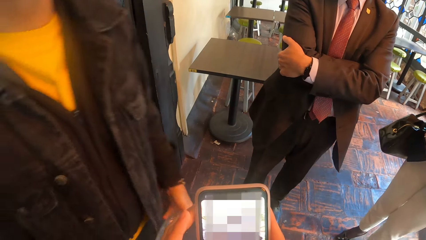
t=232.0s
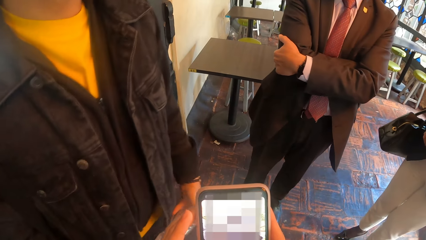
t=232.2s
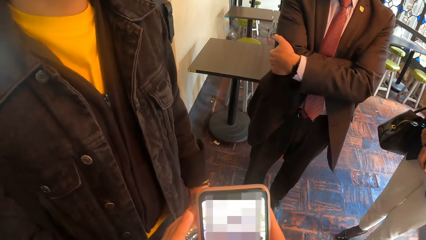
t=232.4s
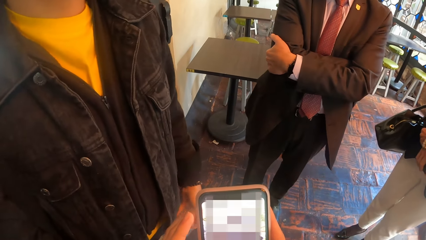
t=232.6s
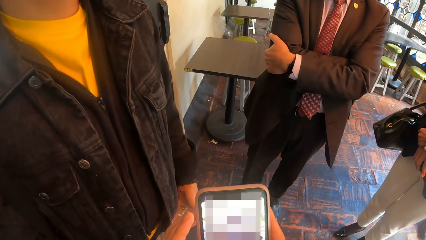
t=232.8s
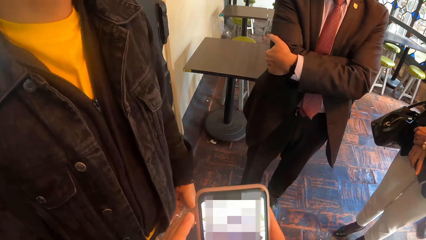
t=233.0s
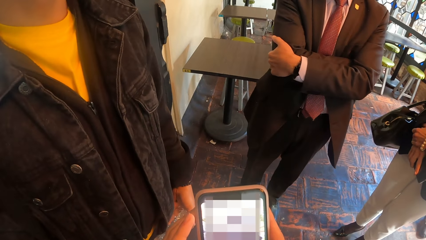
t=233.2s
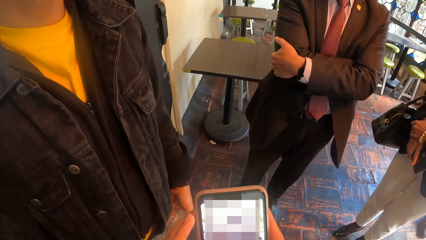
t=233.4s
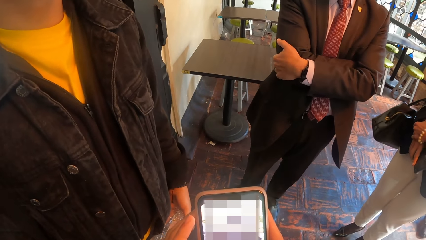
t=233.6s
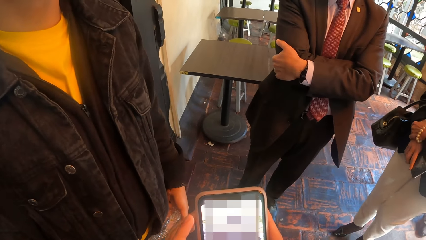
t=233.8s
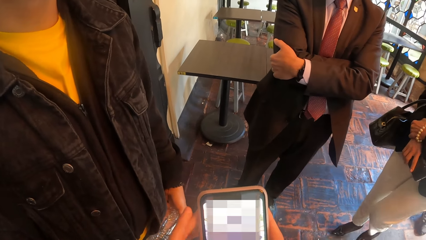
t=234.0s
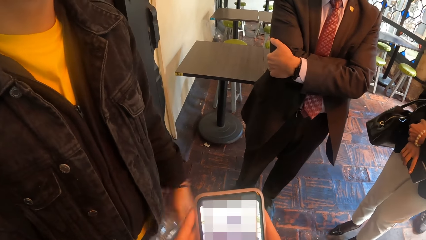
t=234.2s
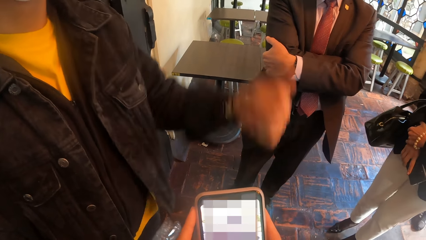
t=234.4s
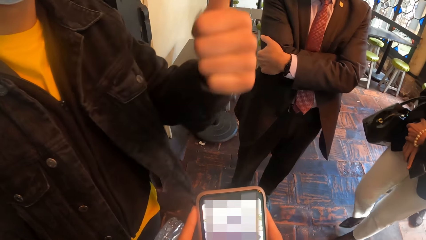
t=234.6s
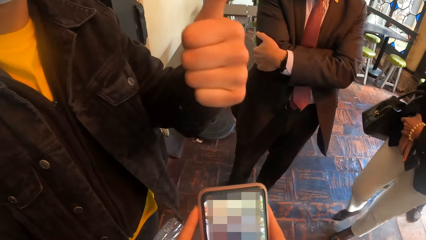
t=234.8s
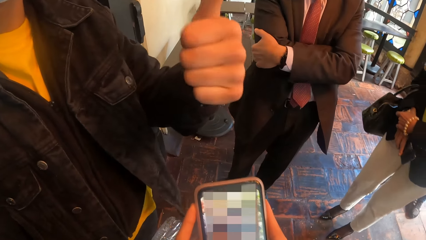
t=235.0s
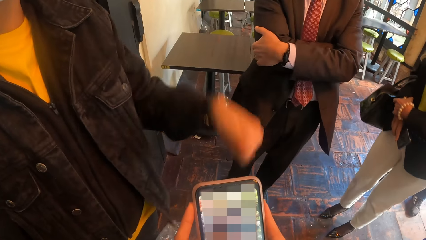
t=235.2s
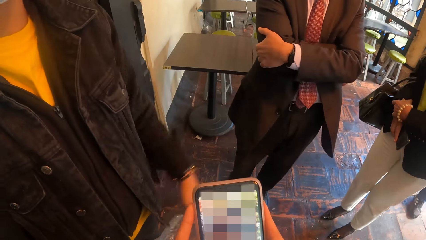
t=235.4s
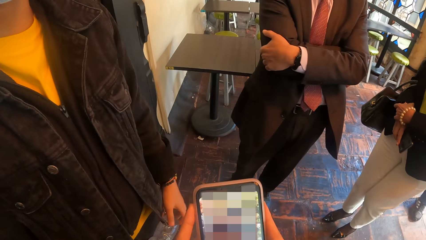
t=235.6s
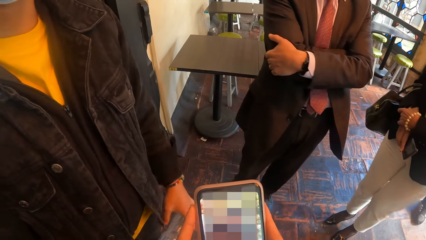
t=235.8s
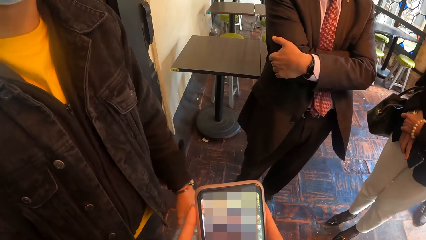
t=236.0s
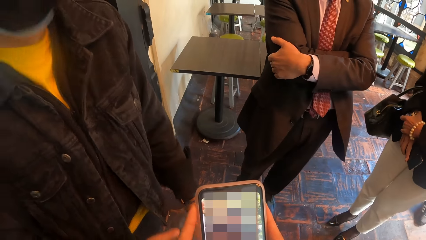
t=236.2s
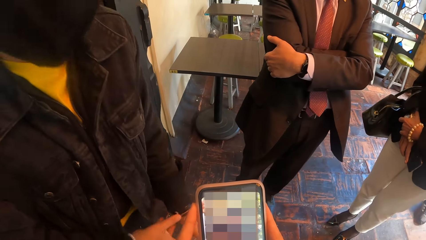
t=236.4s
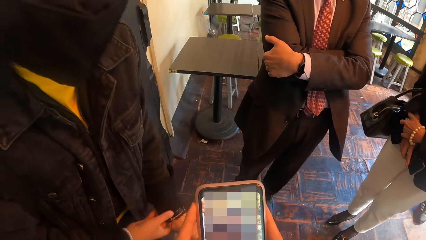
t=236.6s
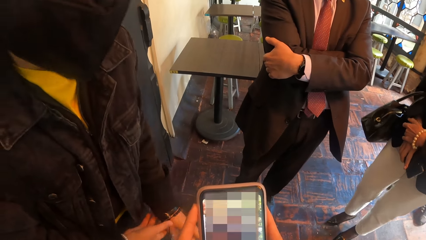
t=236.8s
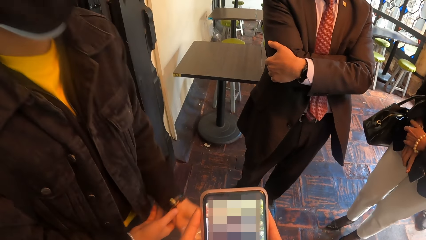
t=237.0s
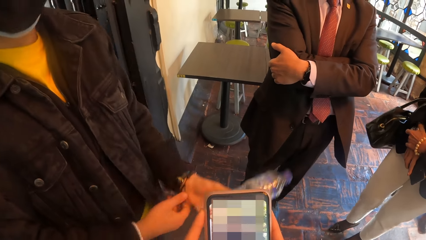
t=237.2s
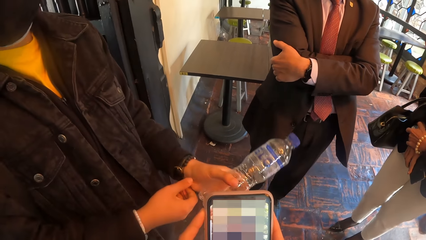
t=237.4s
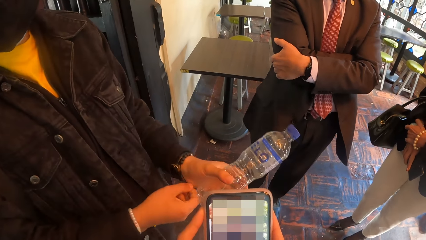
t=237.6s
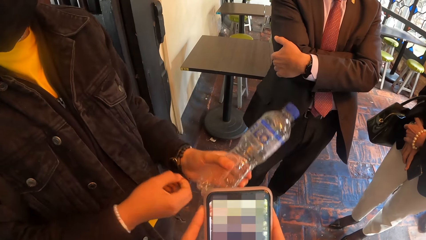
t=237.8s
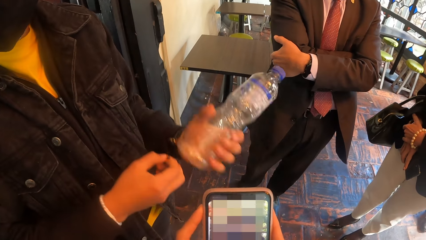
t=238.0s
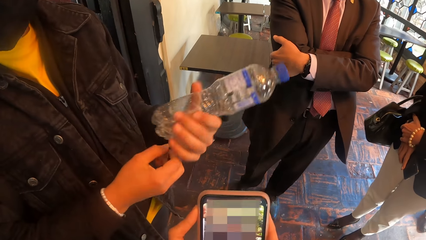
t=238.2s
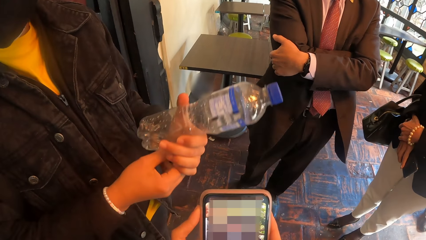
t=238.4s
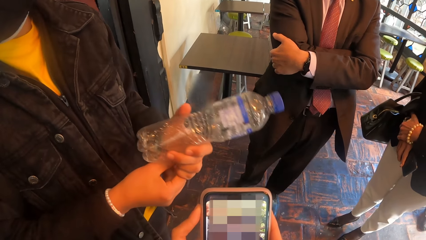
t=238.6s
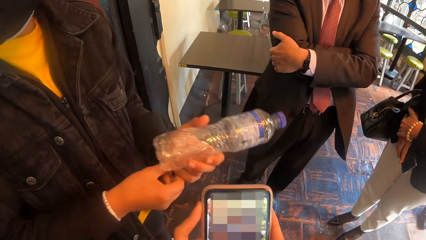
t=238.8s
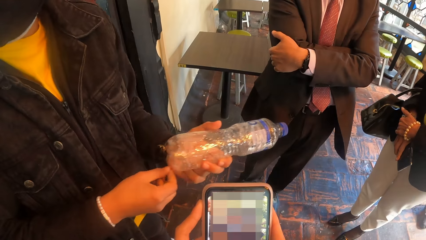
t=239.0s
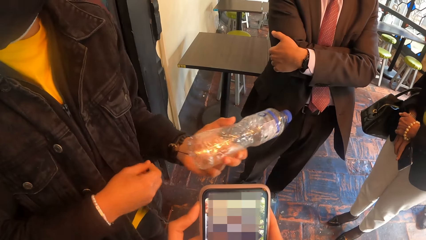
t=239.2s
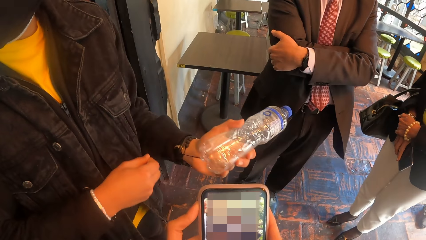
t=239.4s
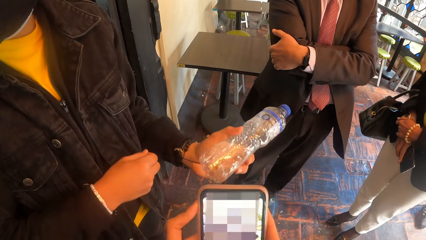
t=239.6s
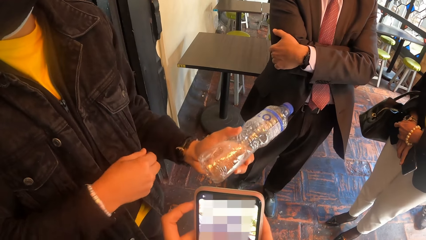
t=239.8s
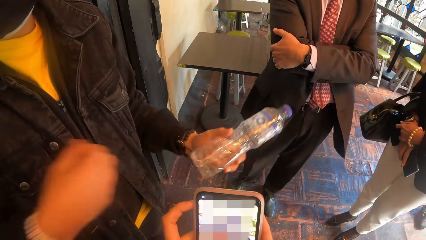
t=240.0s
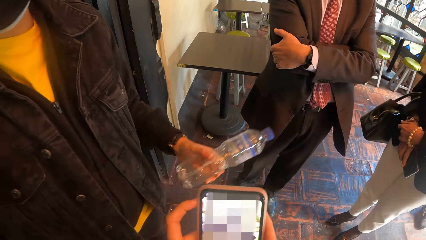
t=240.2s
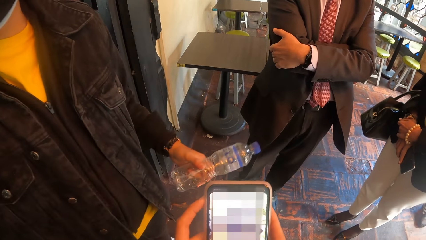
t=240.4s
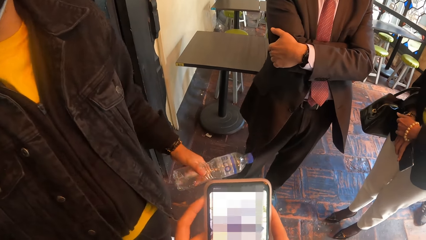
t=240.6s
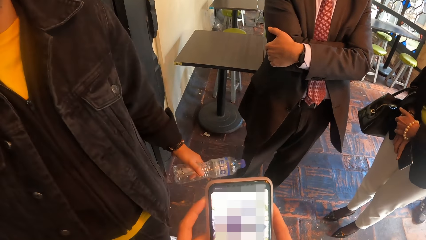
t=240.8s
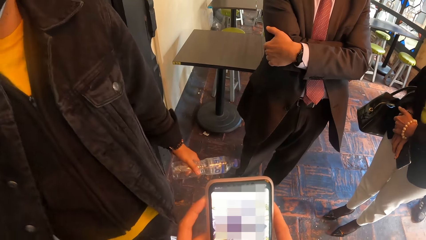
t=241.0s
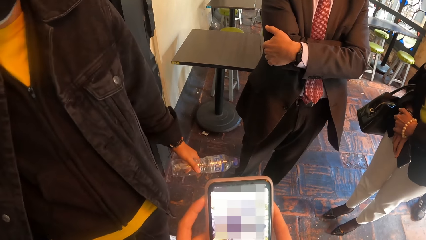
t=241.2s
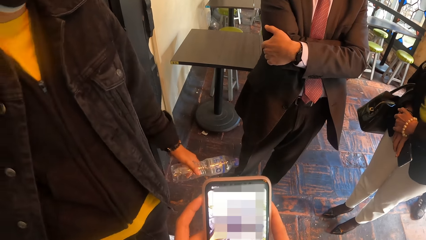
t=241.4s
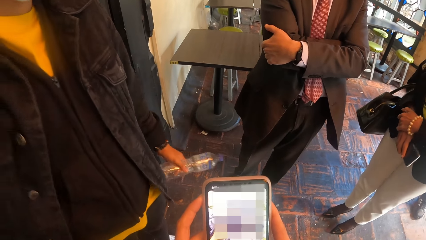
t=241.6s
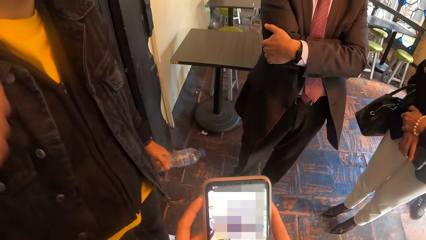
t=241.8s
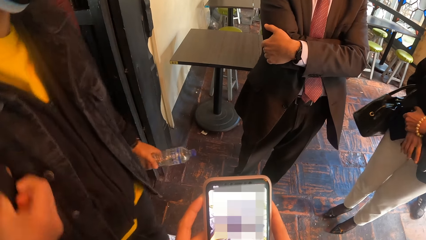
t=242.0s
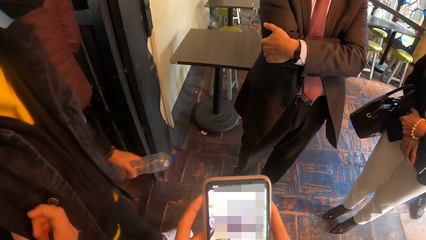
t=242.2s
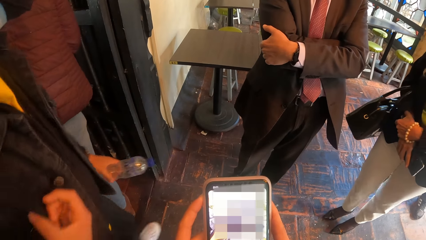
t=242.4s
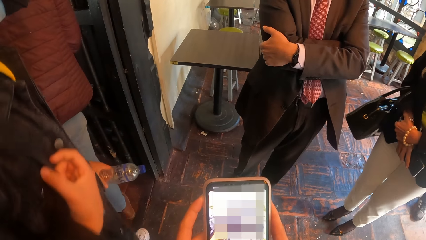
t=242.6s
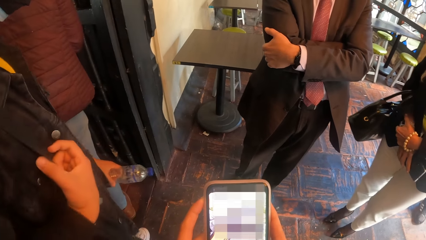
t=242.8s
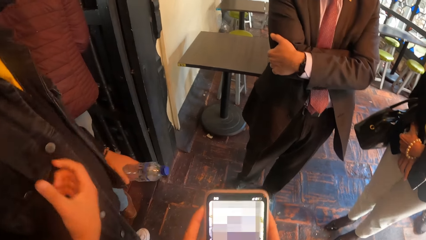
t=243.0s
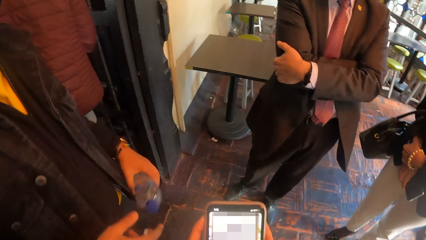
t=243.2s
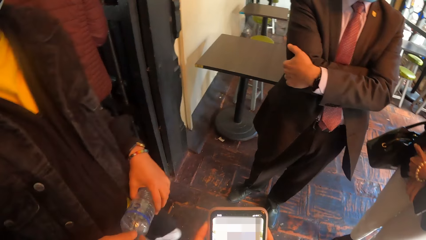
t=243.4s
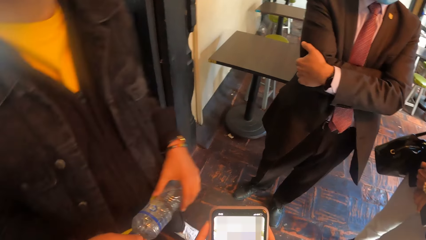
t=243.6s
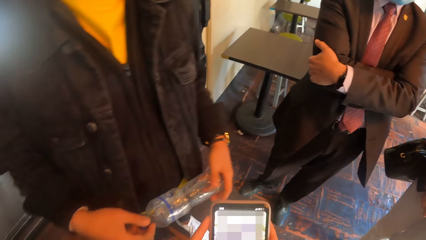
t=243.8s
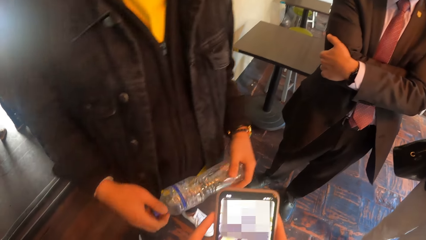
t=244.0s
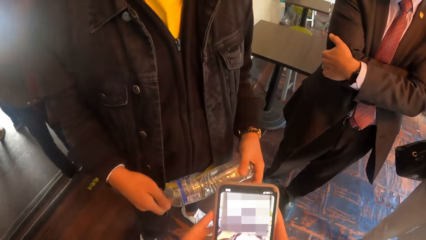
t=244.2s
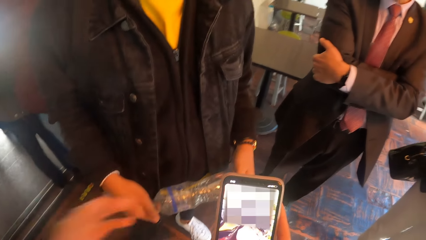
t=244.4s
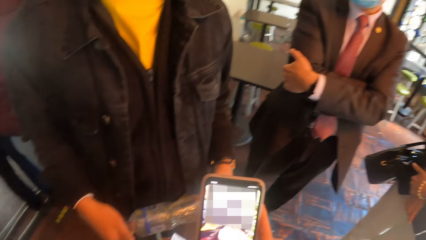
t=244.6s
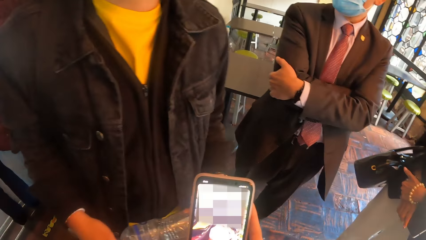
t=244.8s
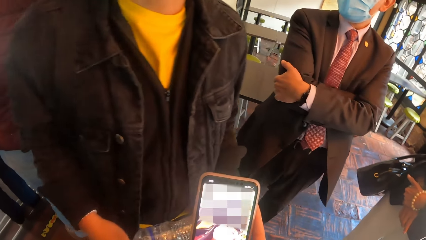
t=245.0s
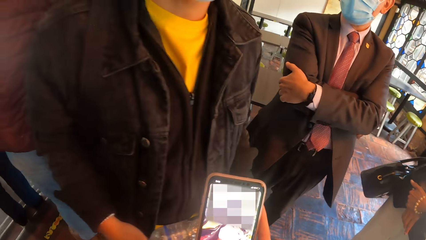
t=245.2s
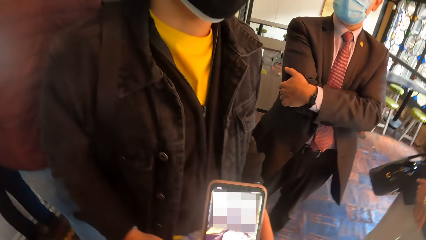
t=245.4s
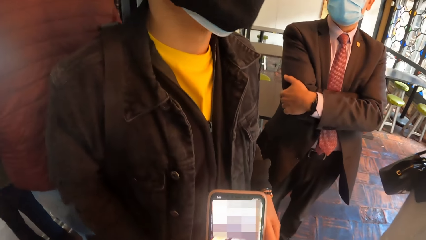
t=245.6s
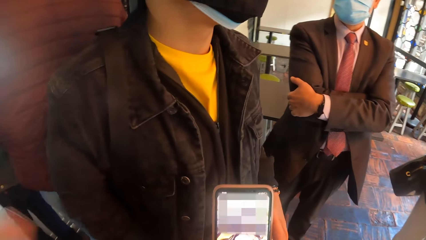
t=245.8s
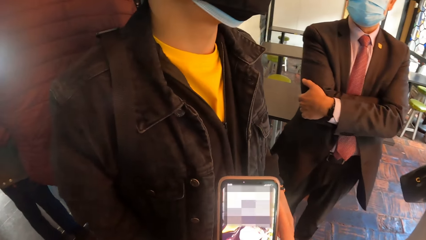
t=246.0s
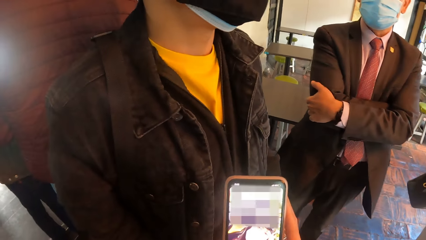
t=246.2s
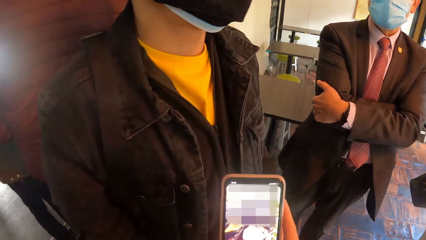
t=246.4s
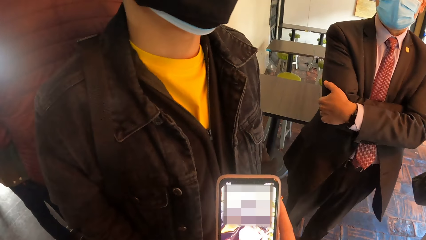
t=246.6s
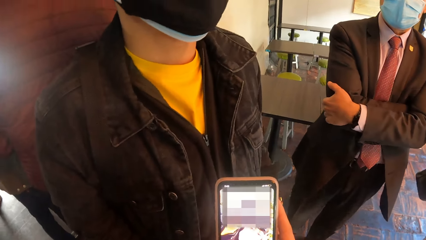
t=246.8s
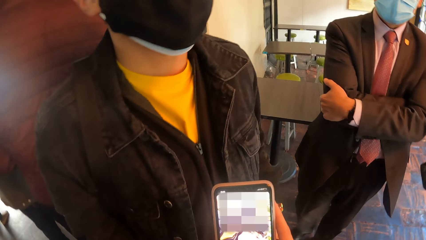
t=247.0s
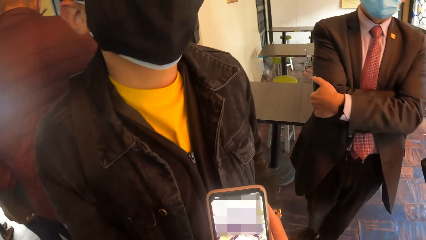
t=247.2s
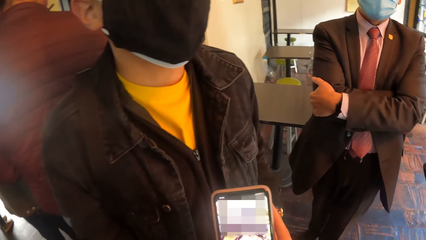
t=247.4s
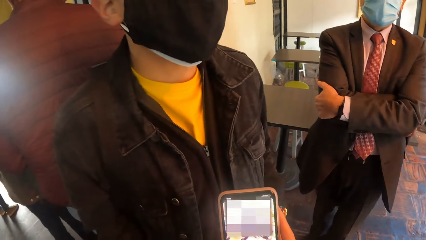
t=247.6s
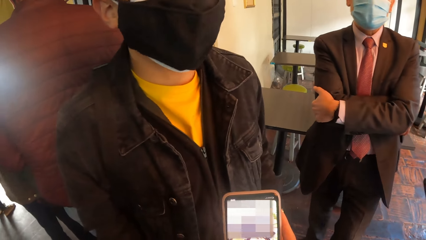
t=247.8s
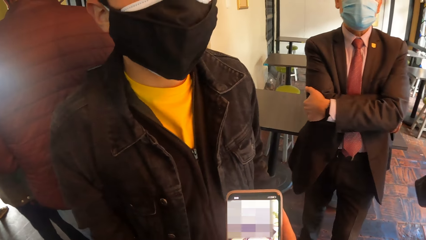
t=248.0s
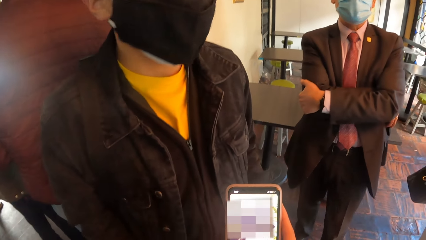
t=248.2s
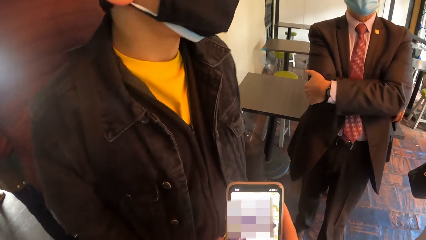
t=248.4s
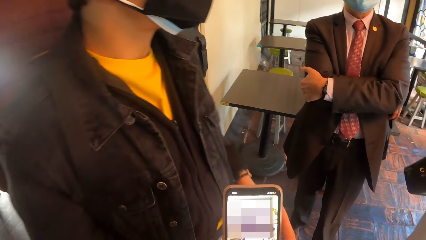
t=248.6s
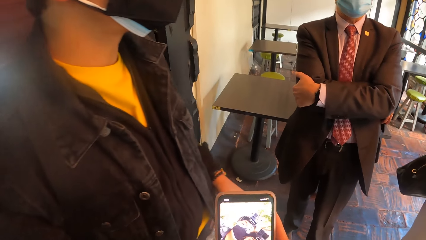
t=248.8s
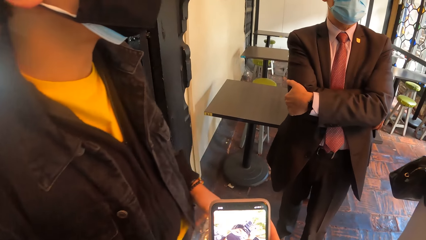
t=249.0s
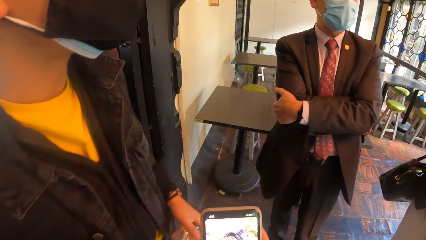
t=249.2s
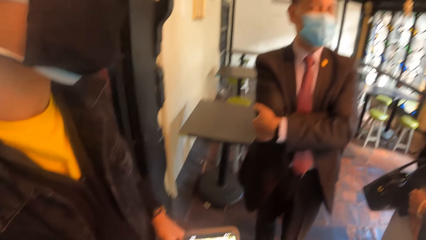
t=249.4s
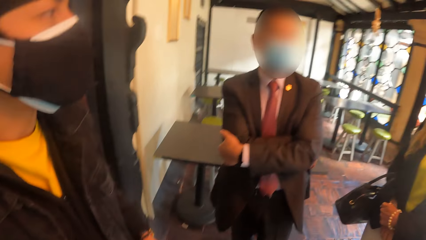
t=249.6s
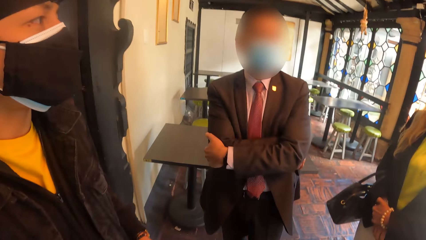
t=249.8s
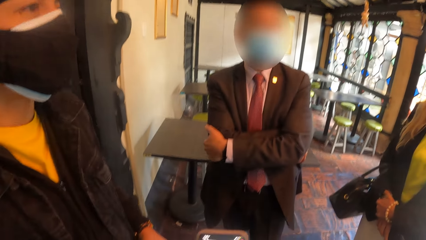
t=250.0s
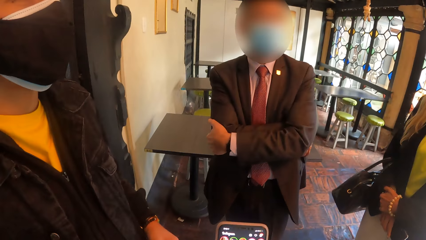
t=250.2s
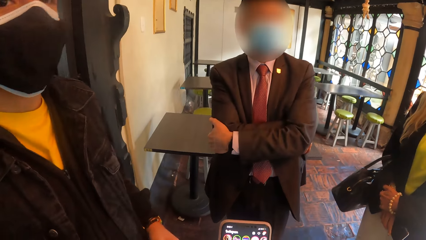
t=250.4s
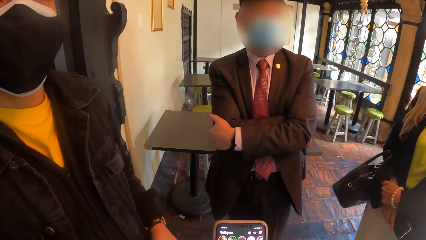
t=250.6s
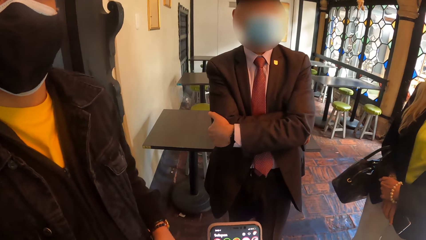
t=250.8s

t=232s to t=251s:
A man interacts with the camera wearer. The man uses gestures. The man touches the thread in a bead in his left hand with his right hand. The man adjusts a wrist band. The man adjusts the bag with his right hand. The man holds the bottle with both hands. The man converses with the camera wearer.
